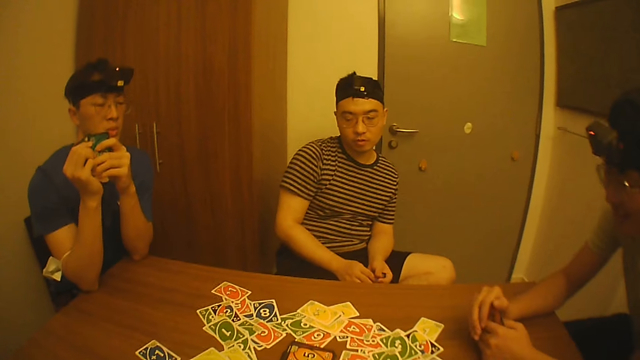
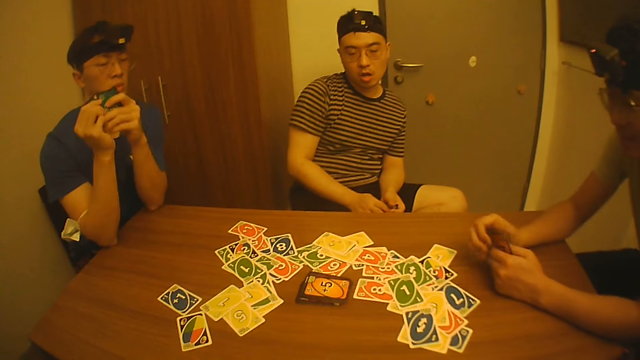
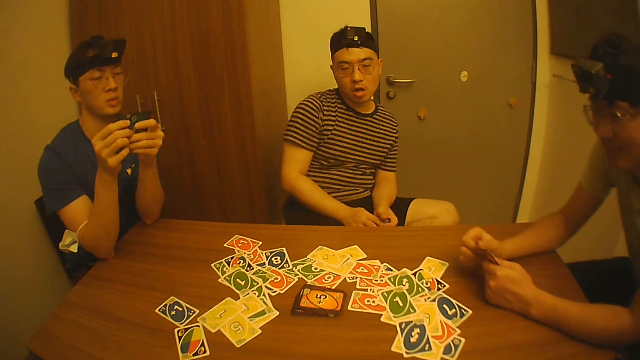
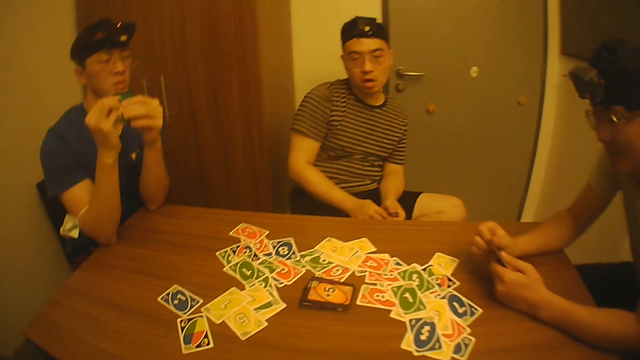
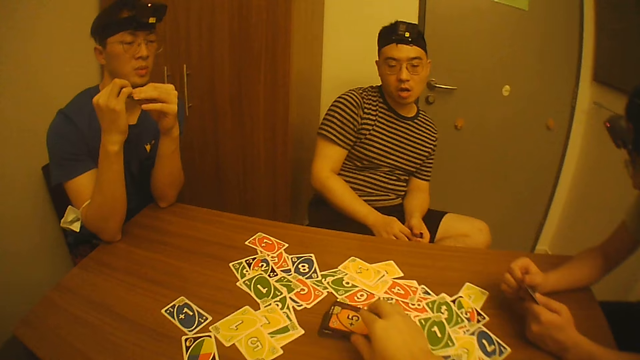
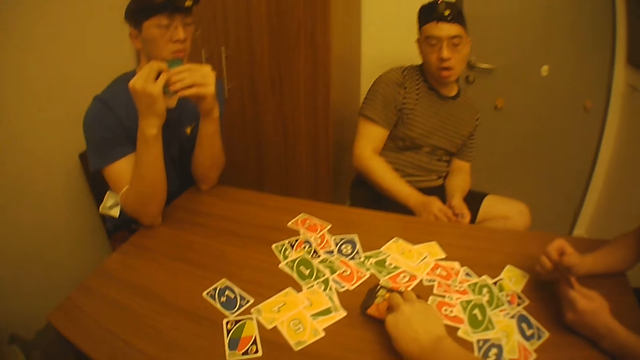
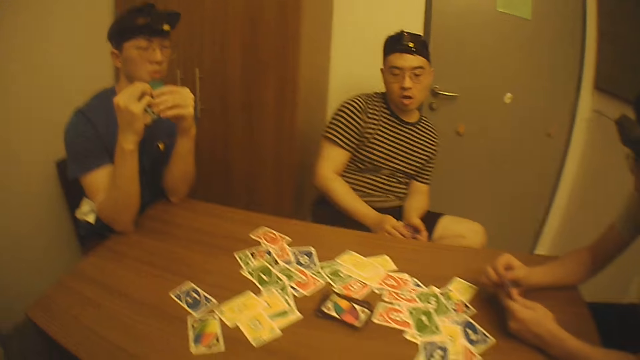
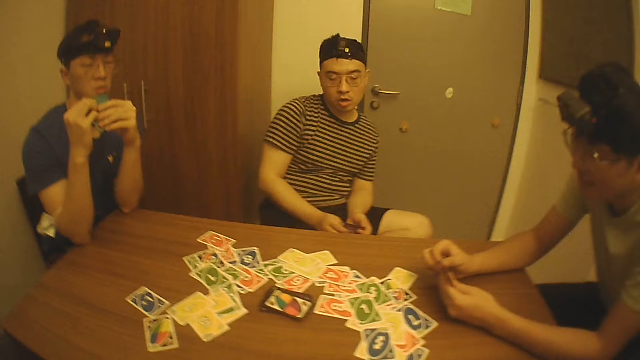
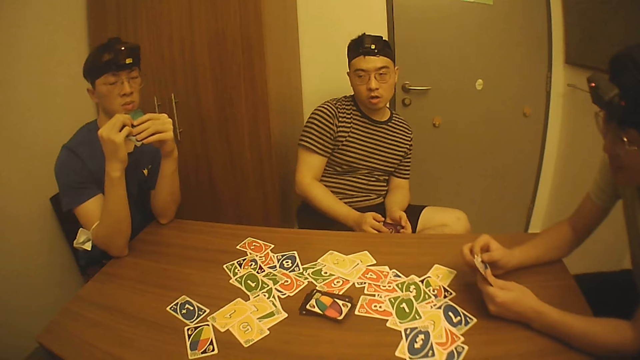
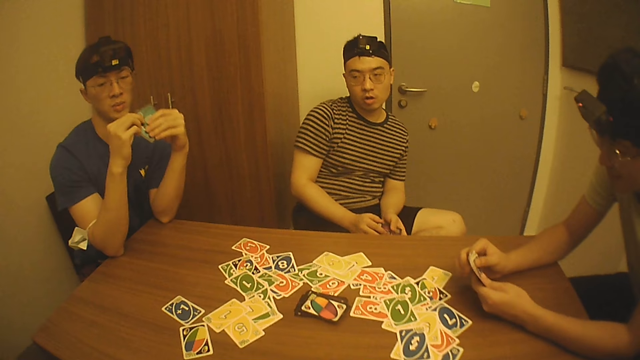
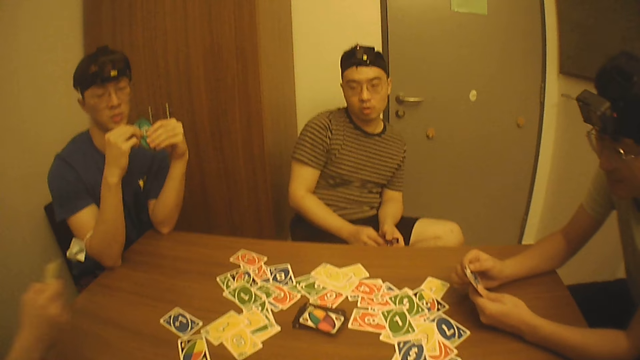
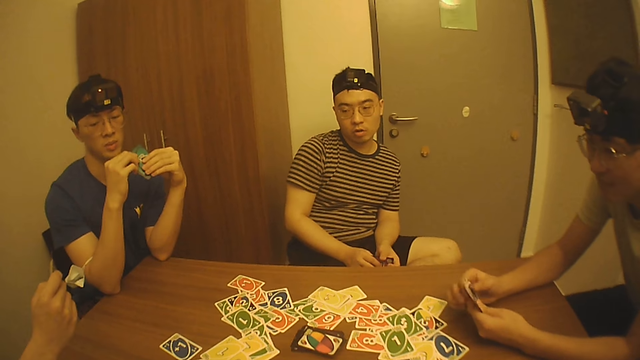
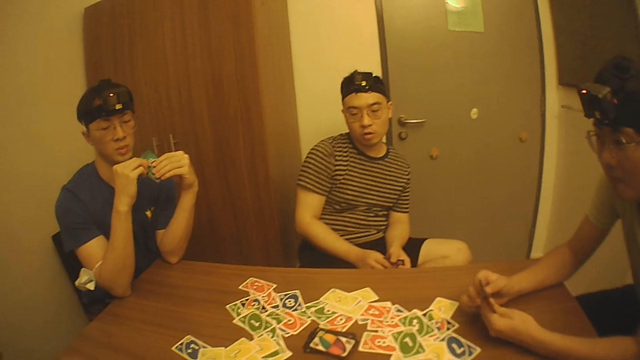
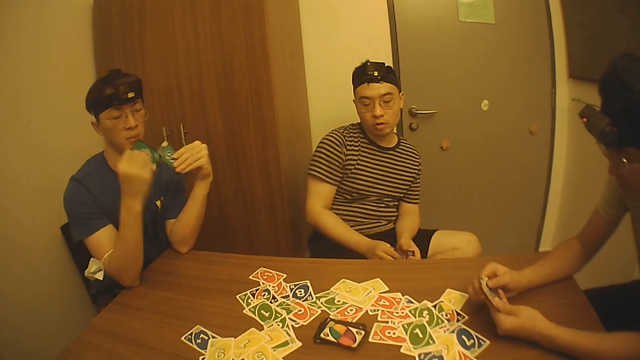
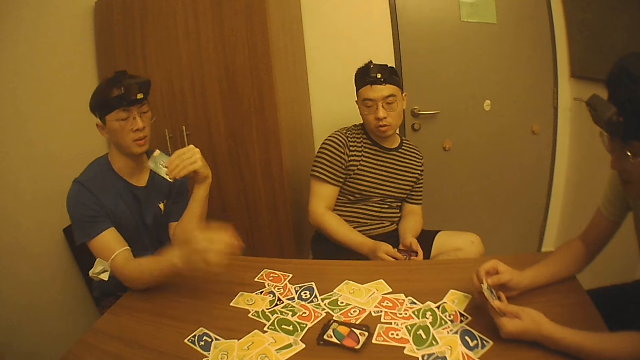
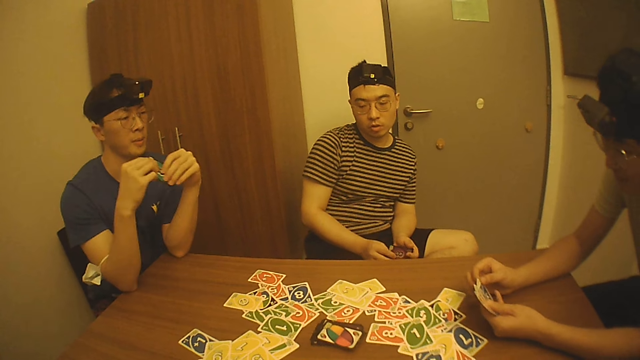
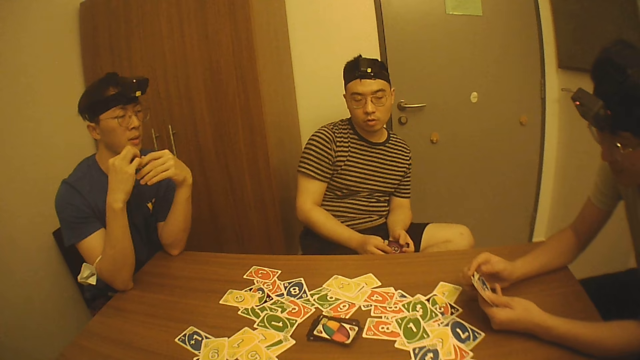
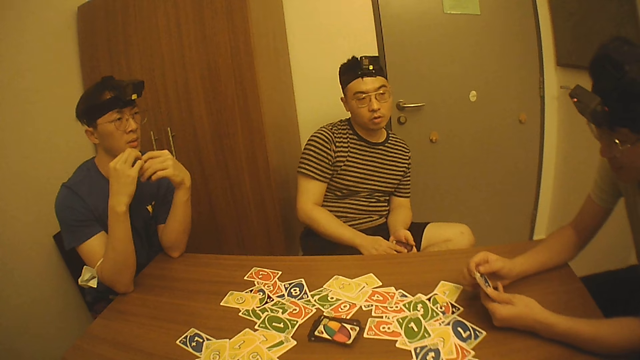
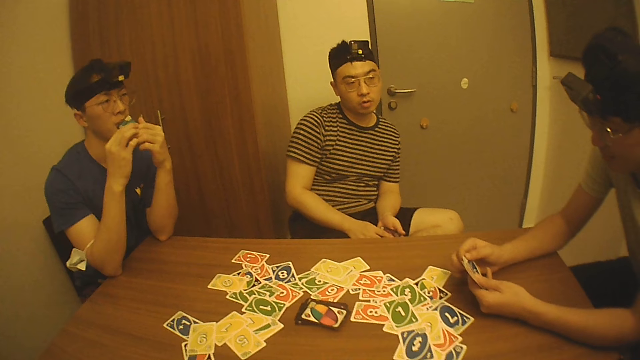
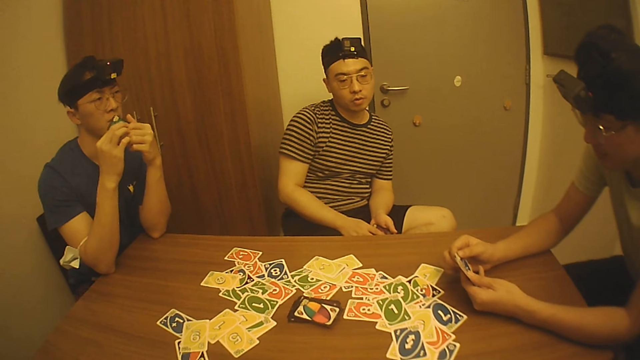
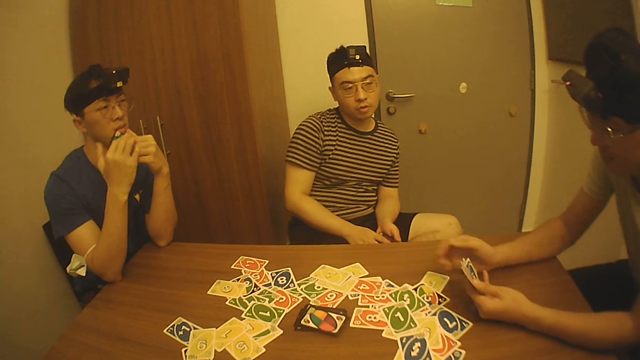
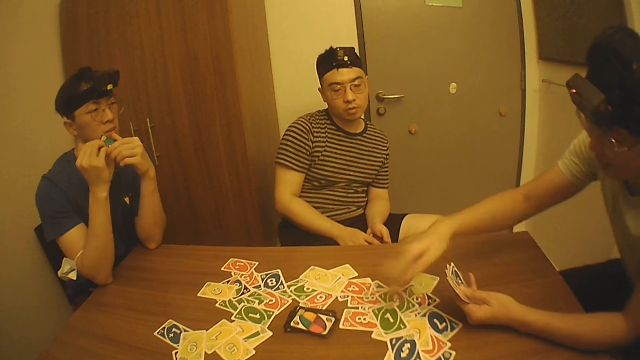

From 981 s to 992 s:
The camera wearer looks at a person. The person adjusts playing cards and speaks to the camera wearer. The camera wearer picks cards from the table. Another person looks at the playing cards. The camera wearer plays cards. The first person selects playing cards. A third person speaks to friends and places a card on the table. A fourth person plays cards. A fifth person places a card on the table. A sixth person plays cards. The first person looks at his cards.

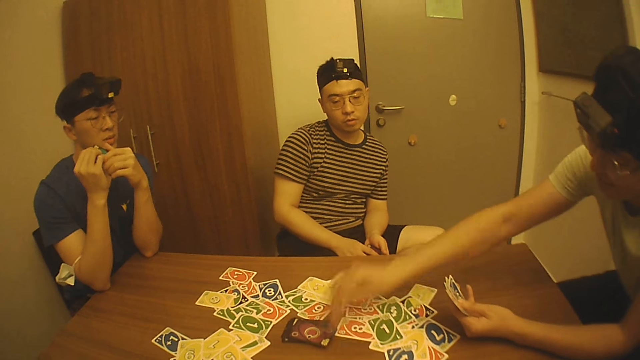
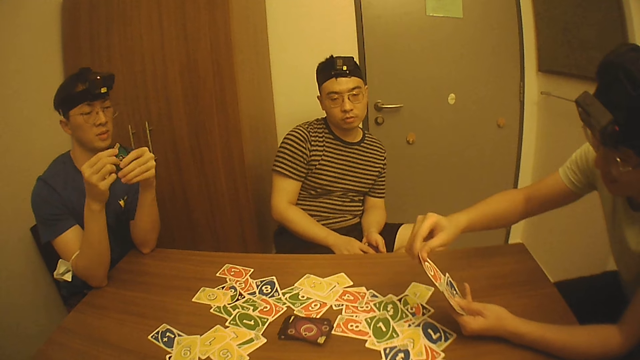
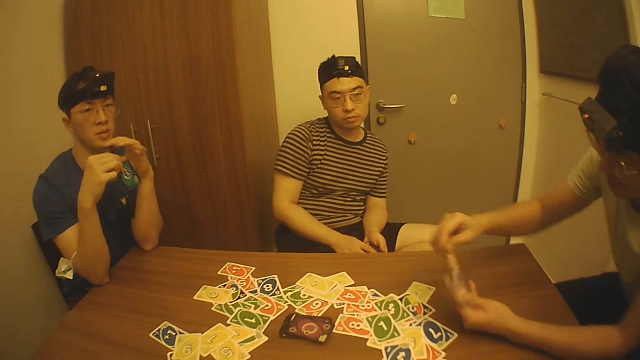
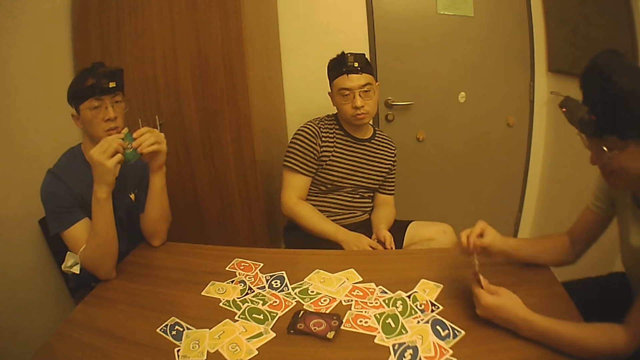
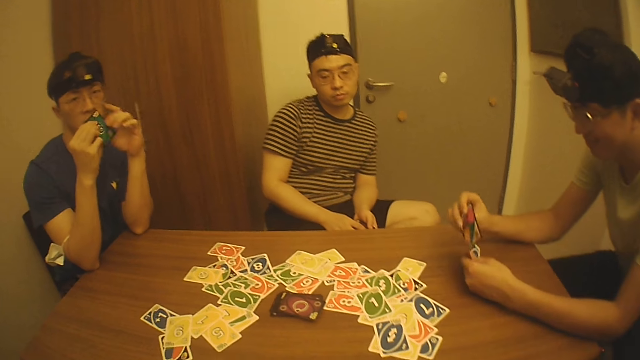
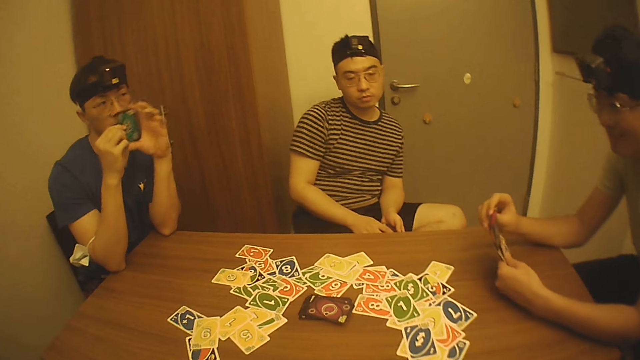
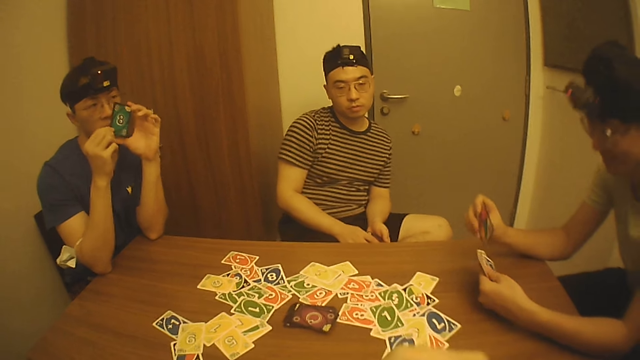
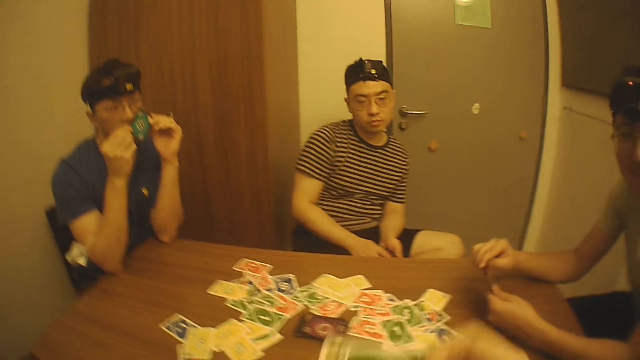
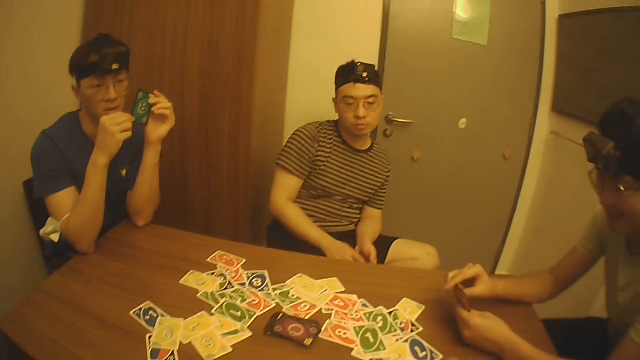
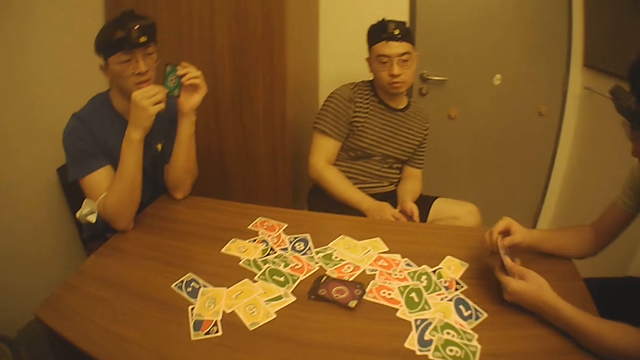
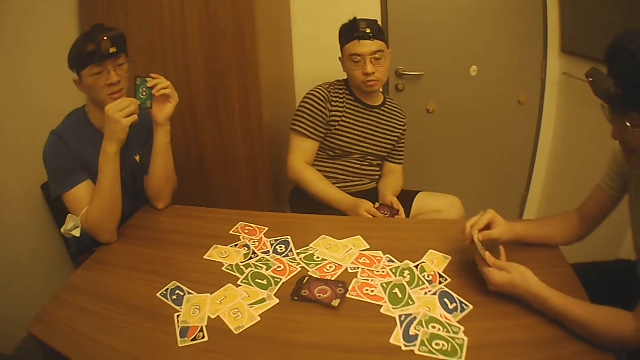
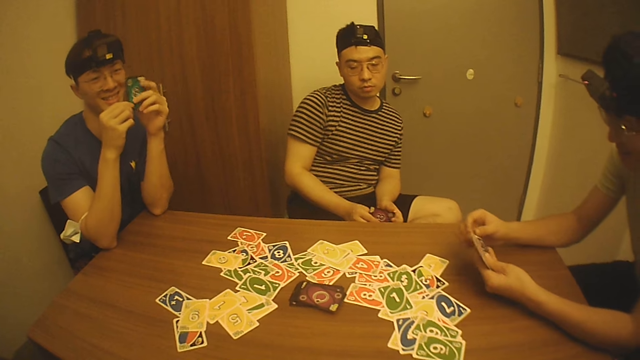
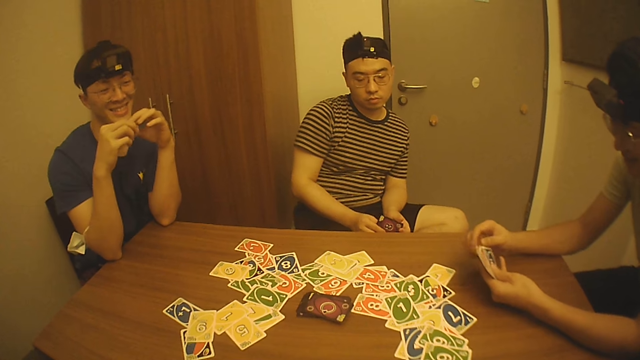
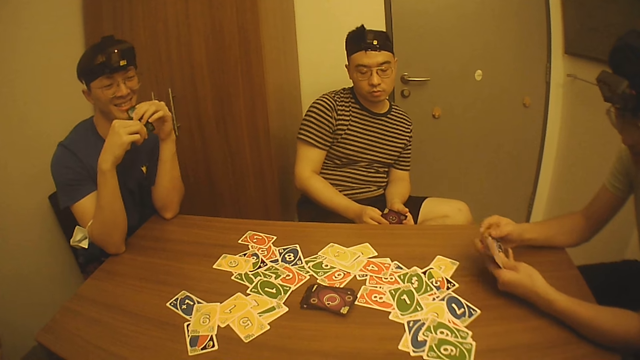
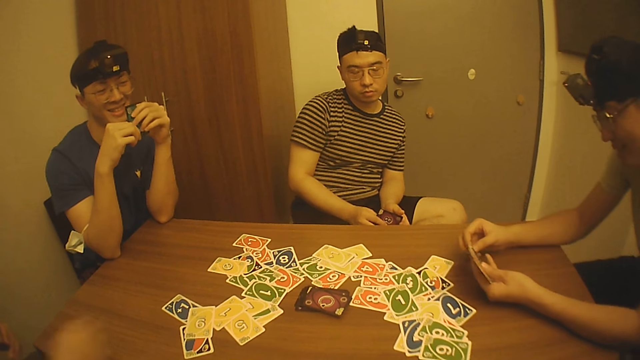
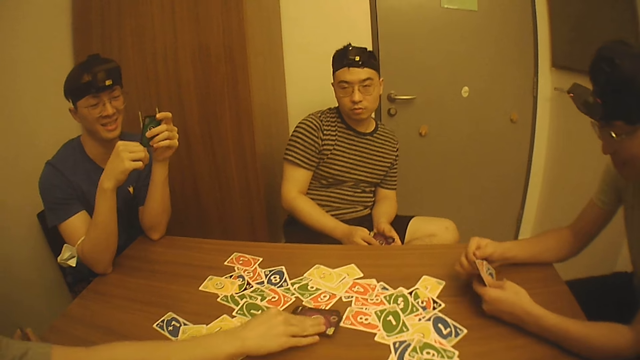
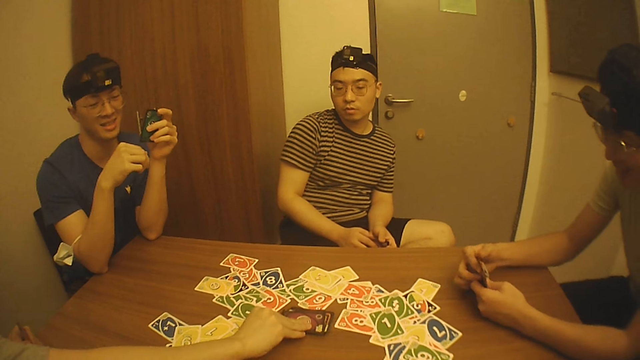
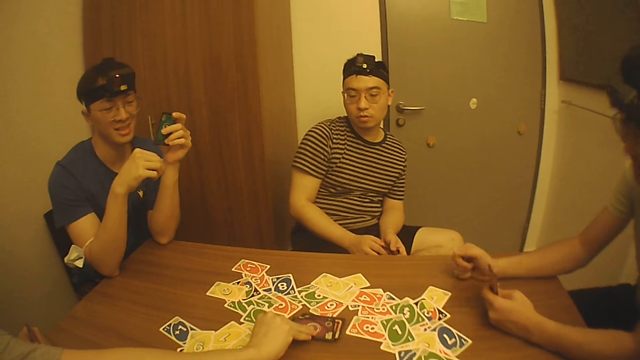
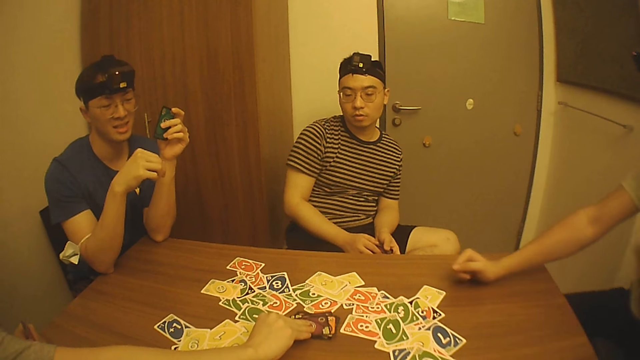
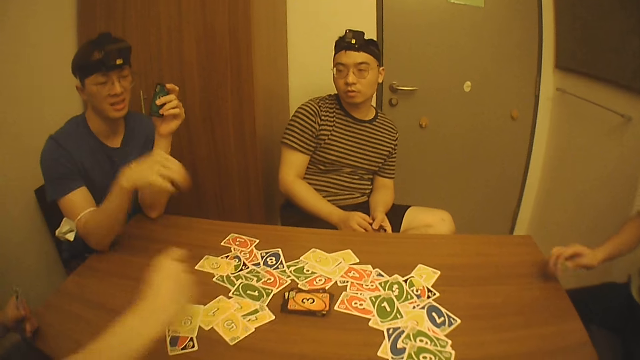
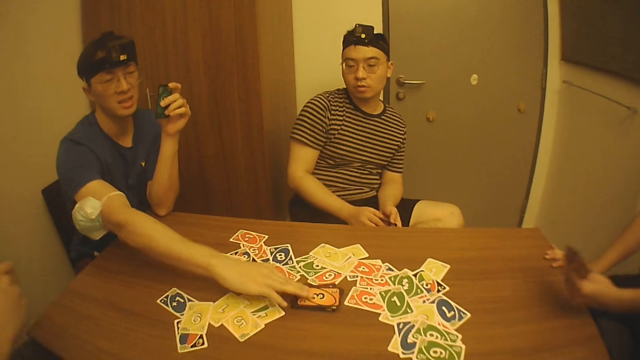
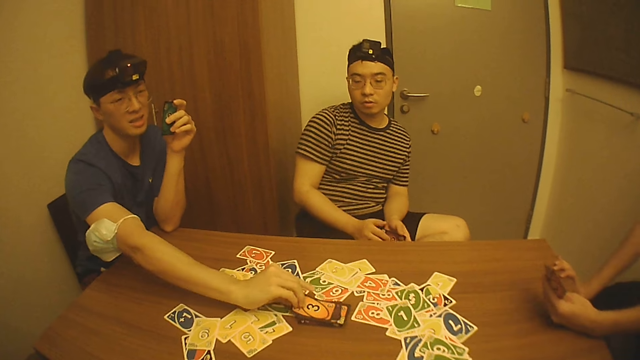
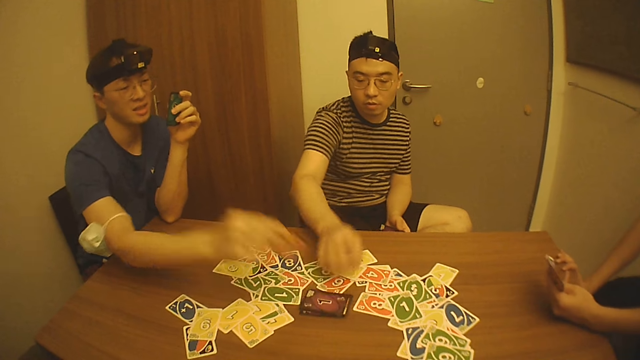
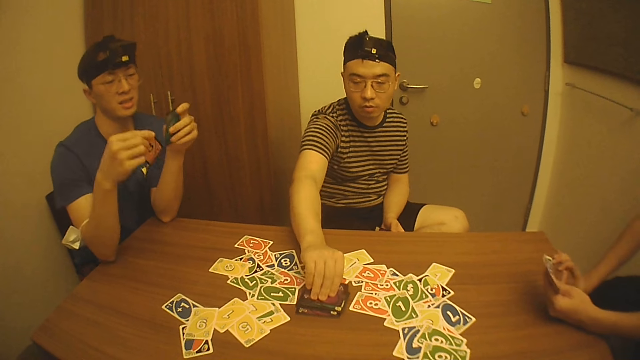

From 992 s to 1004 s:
A person picks a playing card on the table and looks at the cards. The camera wearer looks at another person and speaks to friends. The first person arranges playing cards and looks at the camera wearer. The camera wearer drops a card on the table. They play cards. A third person passes playing cards to the right hand. The third person picks a card from the table. The first person holds the table. The second person picks a card from the table. A fourth person picks a playing card.
